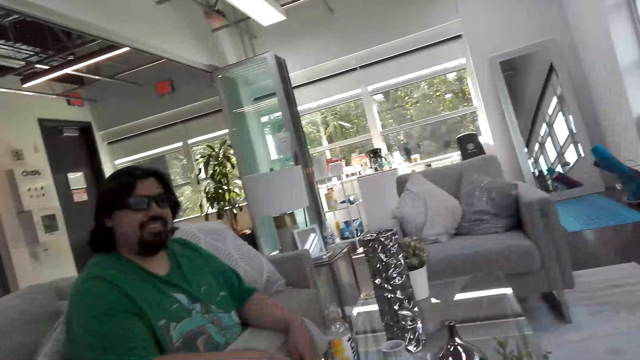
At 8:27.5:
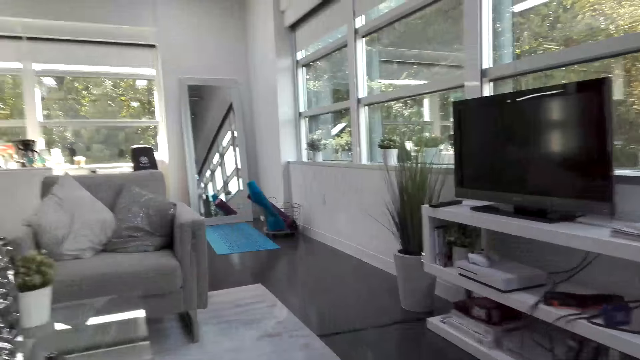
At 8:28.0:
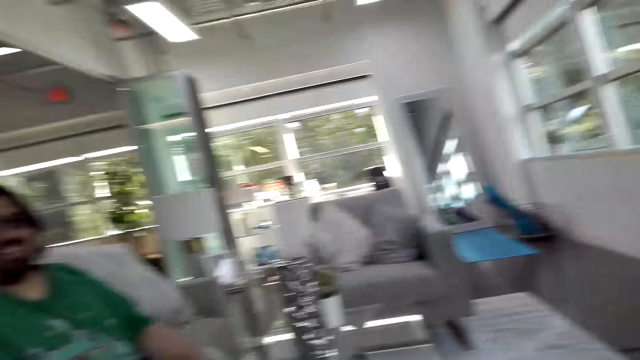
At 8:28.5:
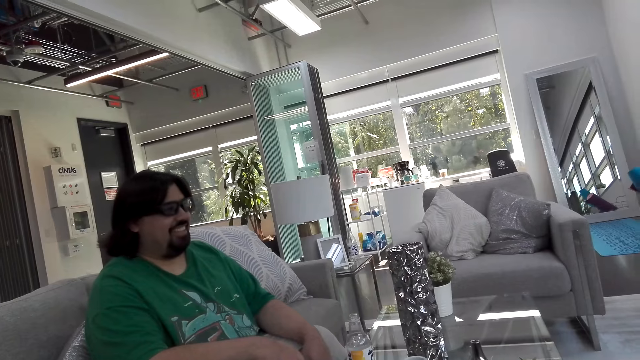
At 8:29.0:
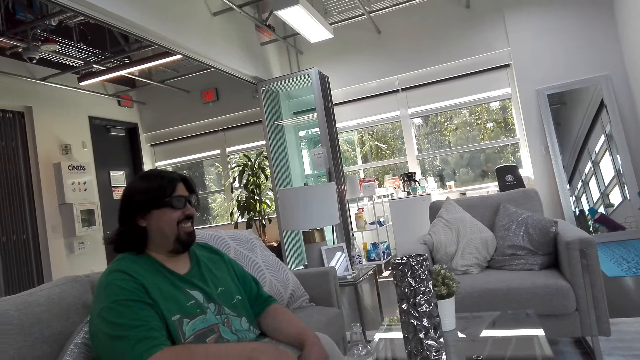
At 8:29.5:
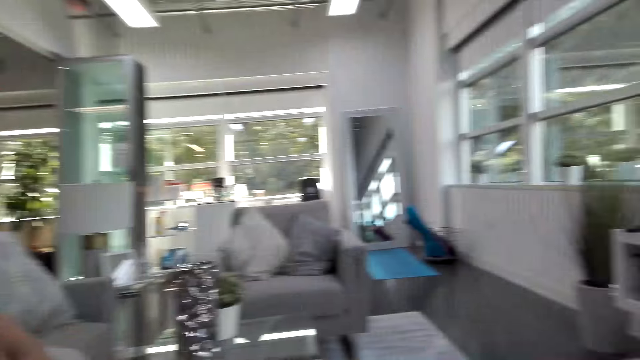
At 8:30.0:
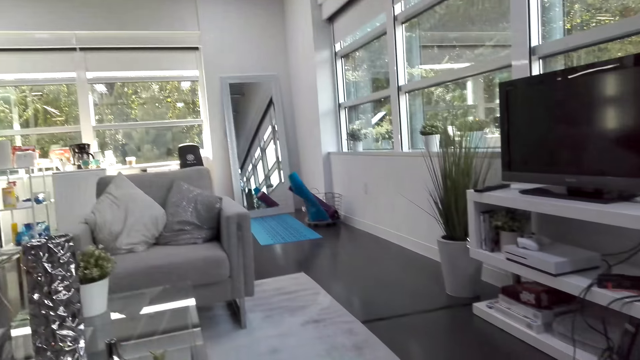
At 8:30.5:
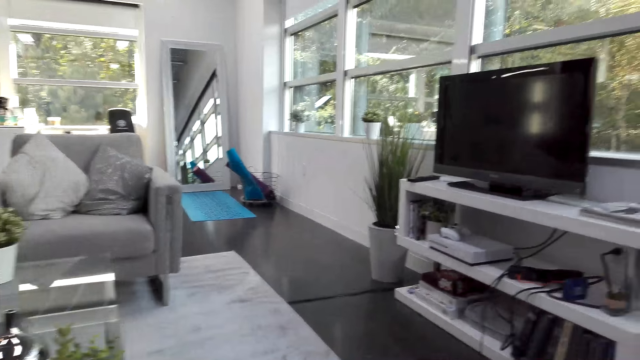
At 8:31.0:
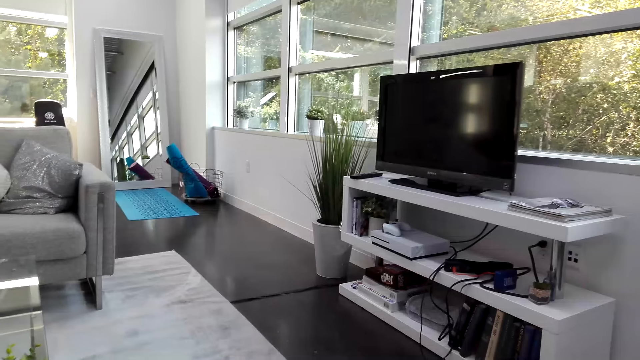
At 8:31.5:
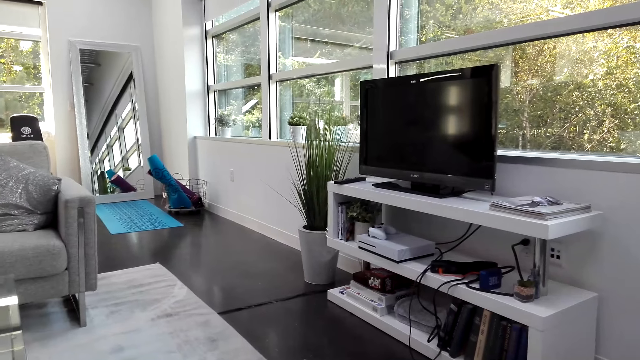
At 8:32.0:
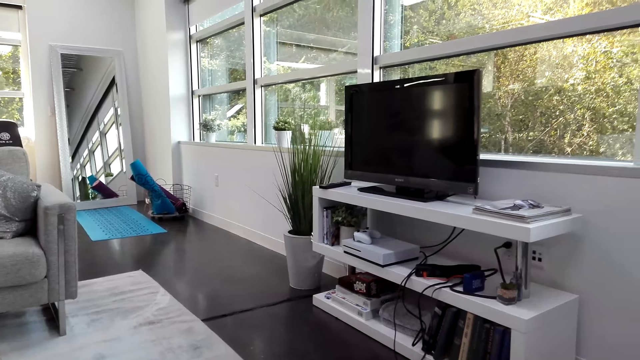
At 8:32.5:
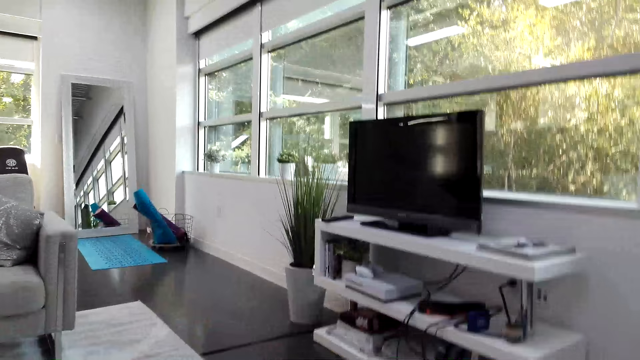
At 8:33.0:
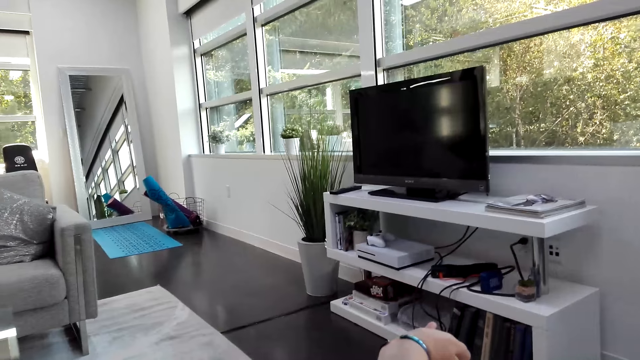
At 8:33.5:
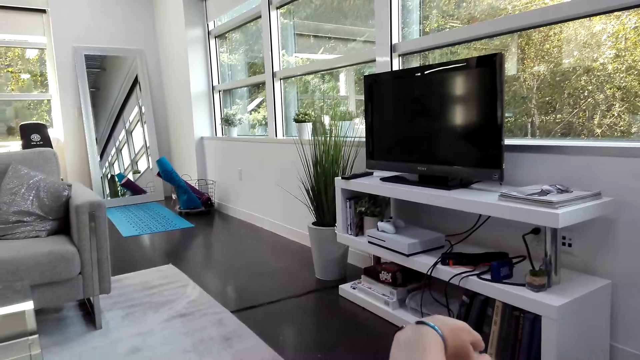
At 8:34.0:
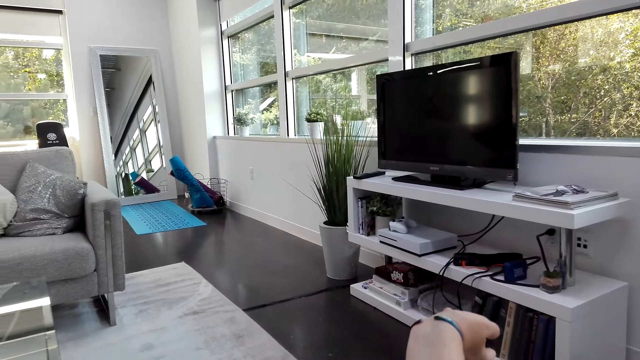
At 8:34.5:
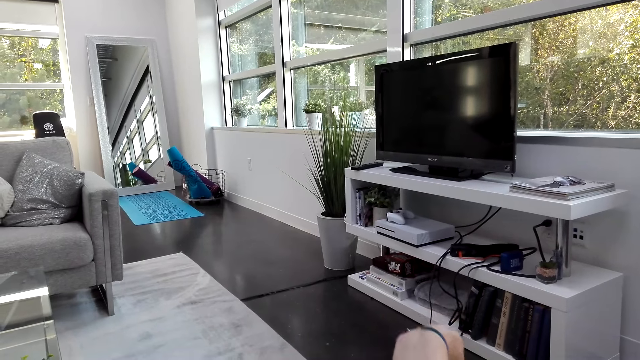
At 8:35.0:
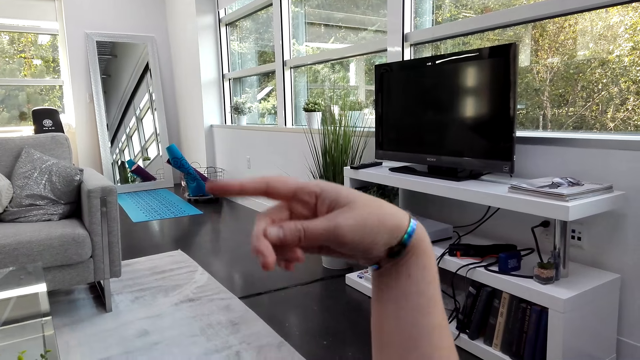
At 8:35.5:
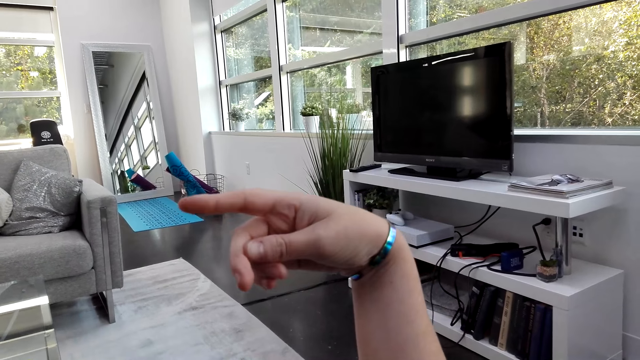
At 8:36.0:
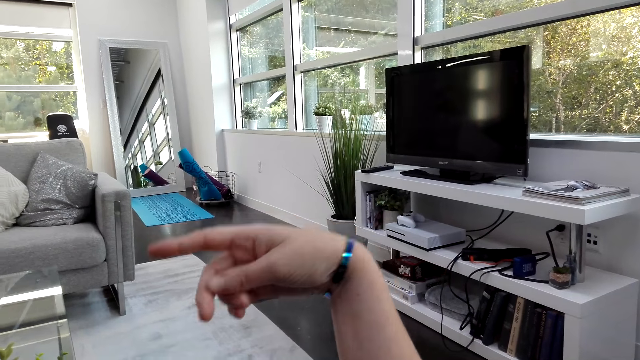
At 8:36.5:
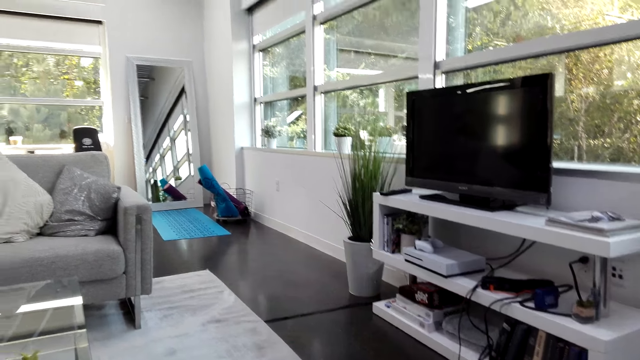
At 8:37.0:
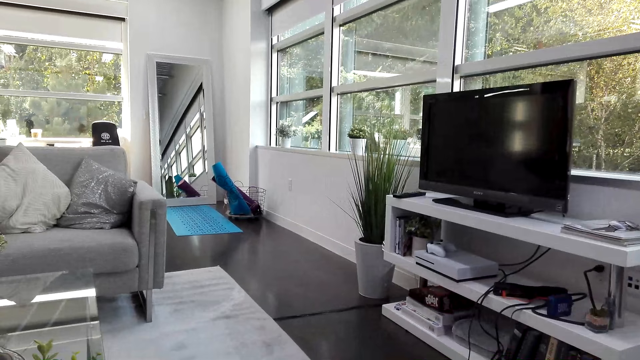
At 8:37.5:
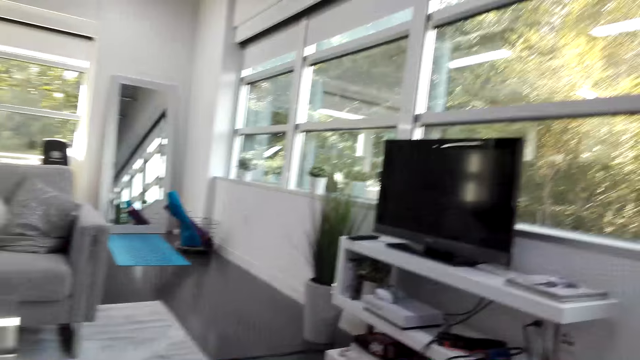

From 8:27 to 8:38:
The camera wearer looks around. They move their hand.

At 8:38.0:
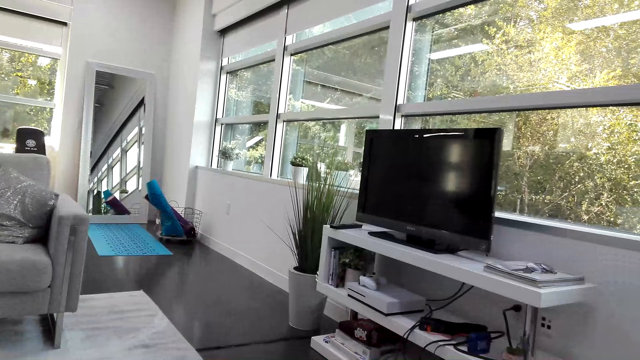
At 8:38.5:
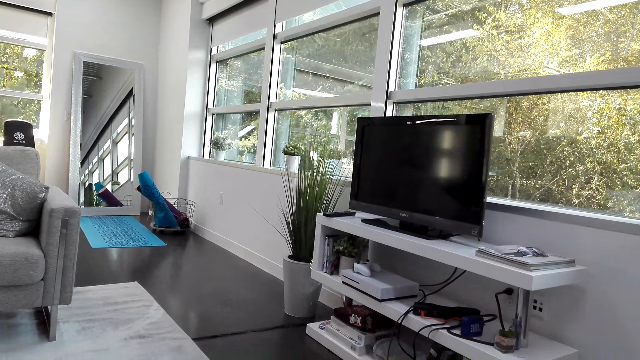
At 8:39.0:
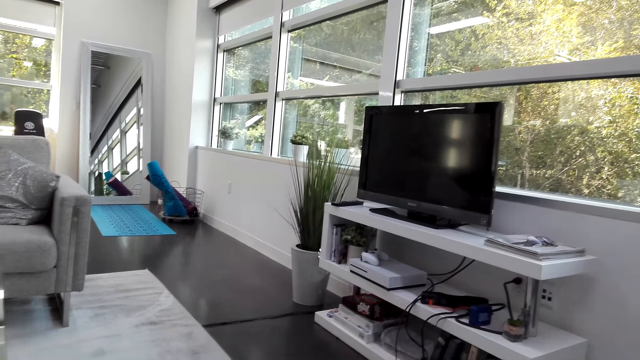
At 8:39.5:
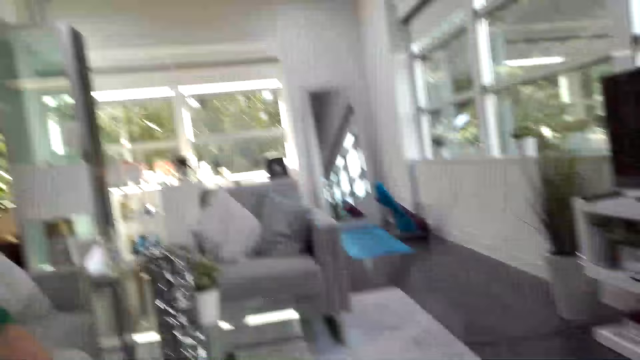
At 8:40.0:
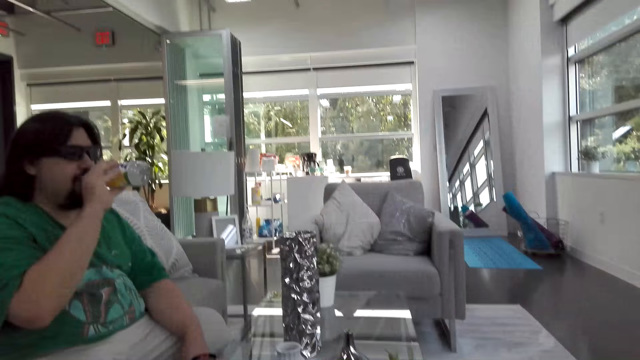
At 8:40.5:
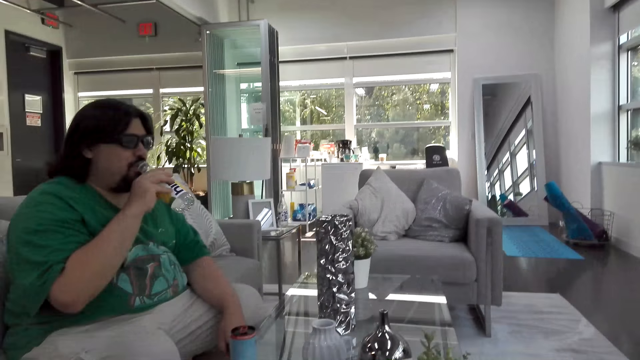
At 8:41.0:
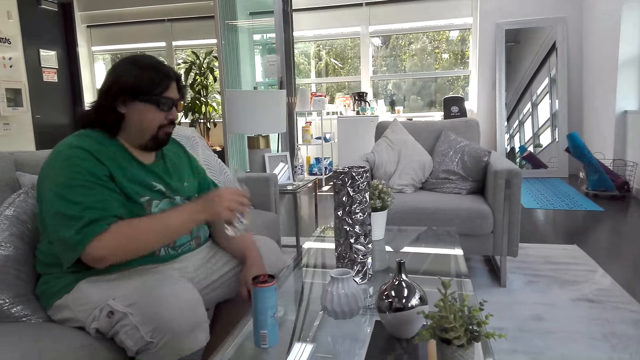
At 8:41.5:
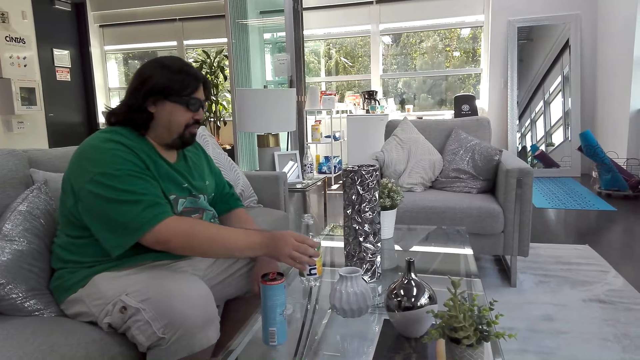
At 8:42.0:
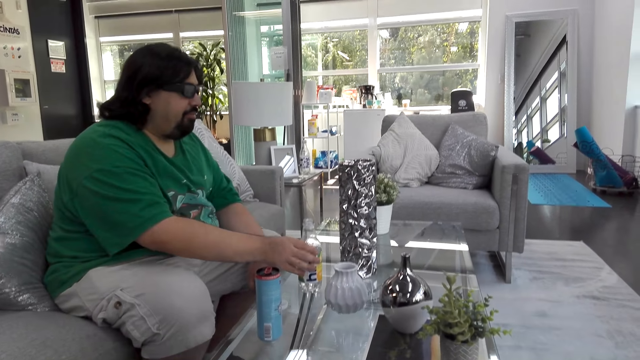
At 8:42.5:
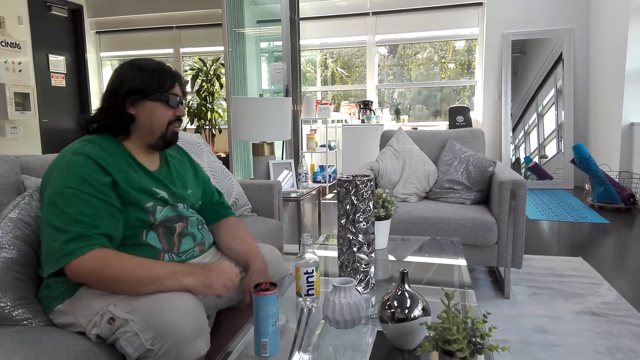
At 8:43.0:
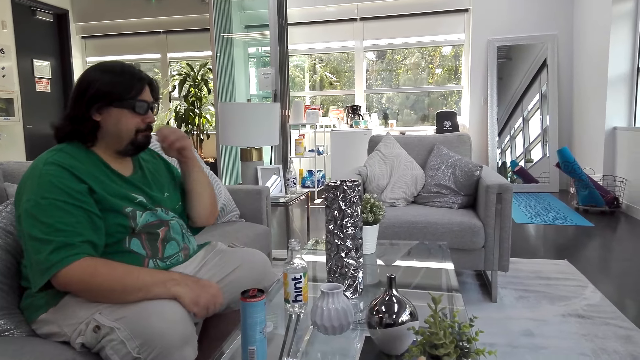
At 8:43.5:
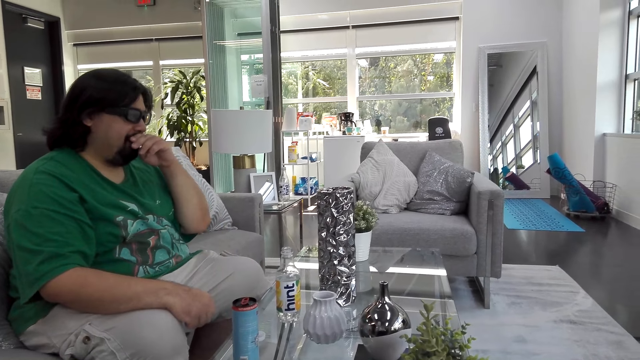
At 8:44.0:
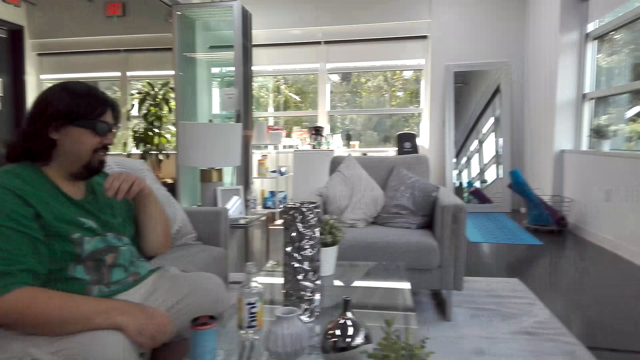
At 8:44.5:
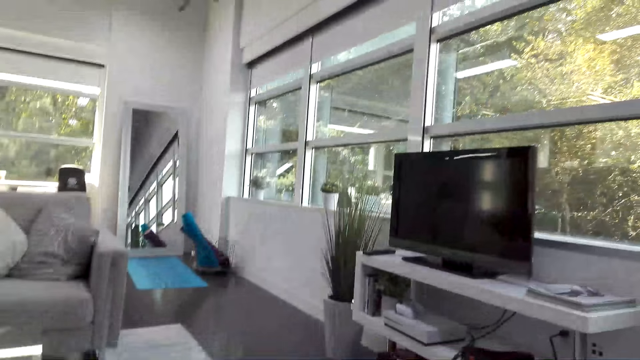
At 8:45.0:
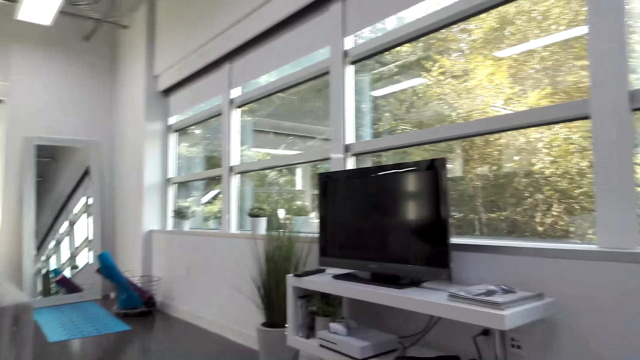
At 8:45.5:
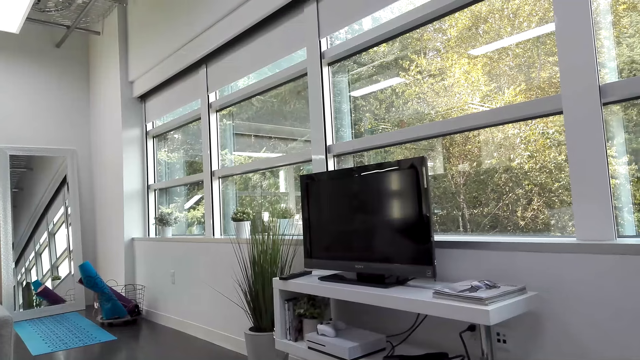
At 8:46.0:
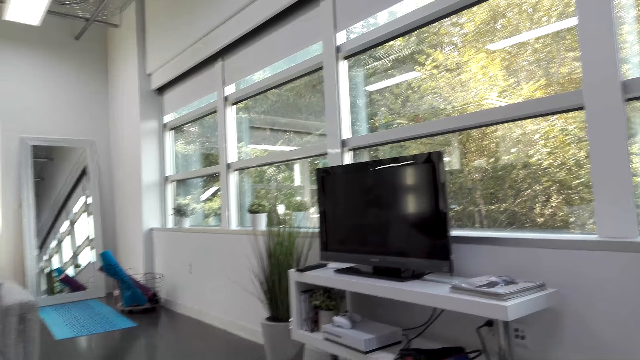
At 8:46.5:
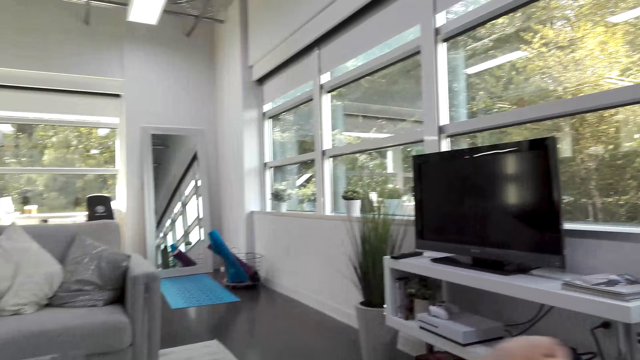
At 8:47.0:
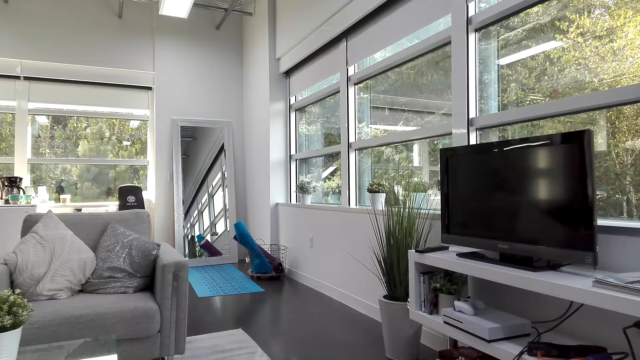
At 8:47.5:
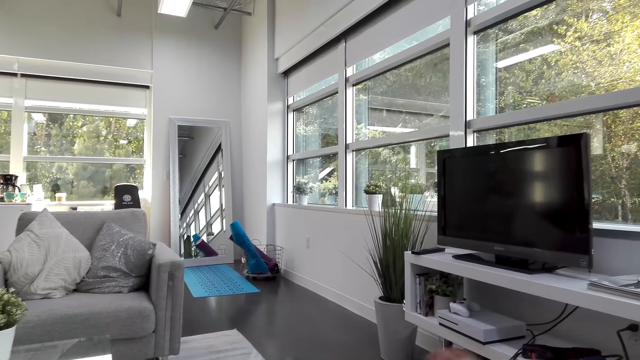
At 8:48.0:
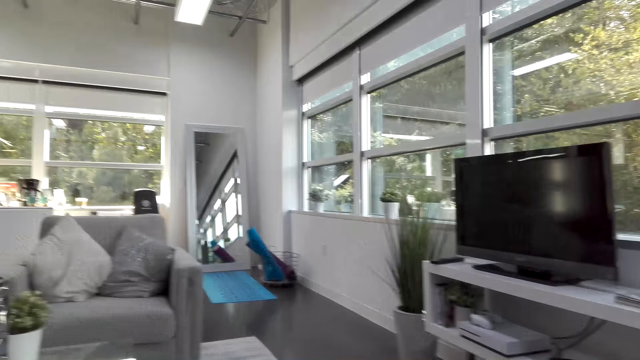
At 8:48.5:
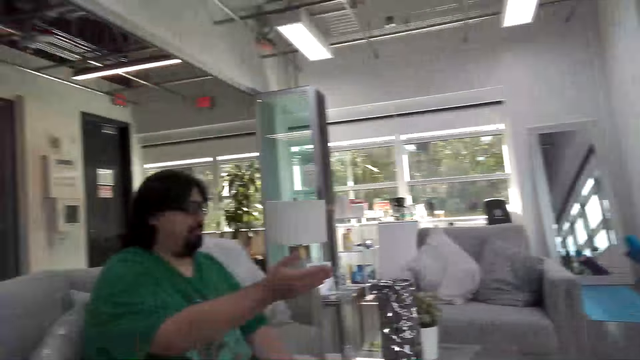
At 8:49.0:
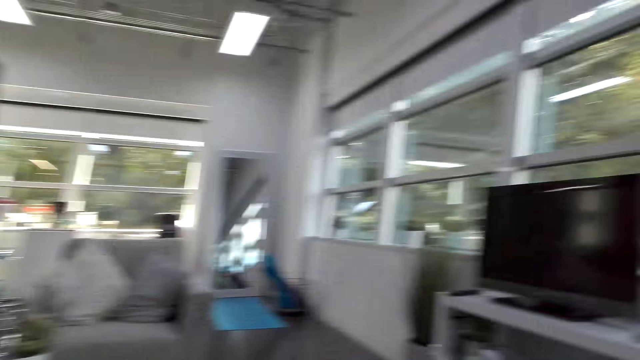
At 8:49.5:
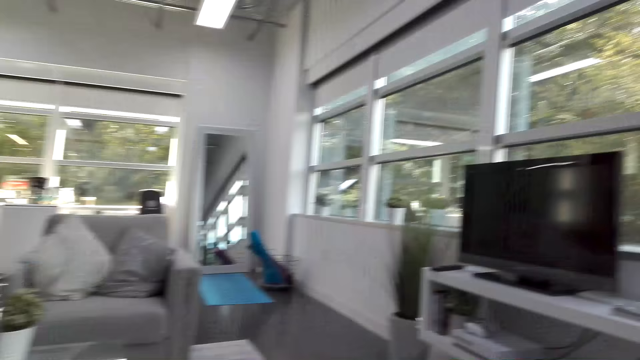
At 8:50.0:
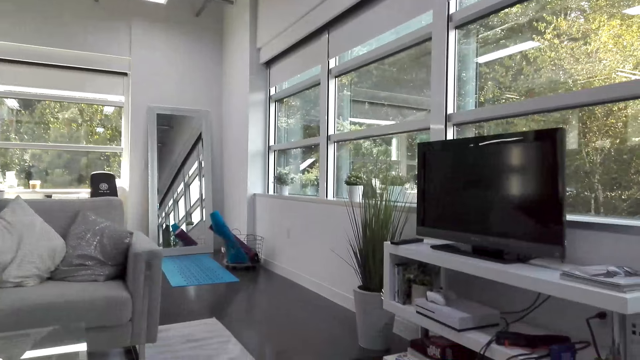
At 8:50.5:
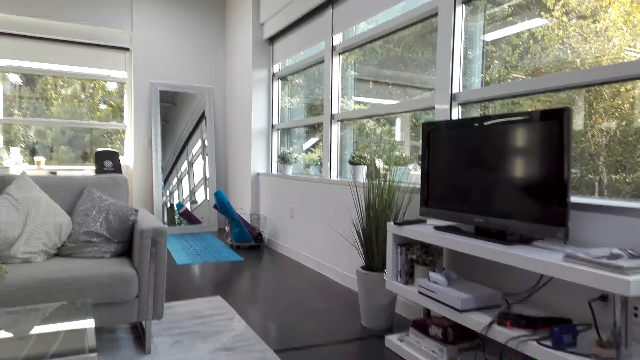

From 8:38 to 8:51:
A man drinks from the bottle and puts the bottle on the table. The camera wearer talks with the man. They look around. They move their hand.
